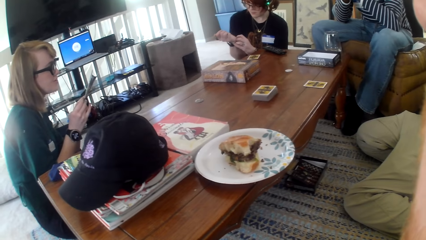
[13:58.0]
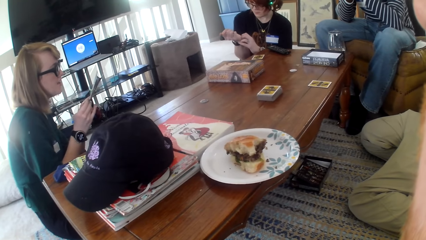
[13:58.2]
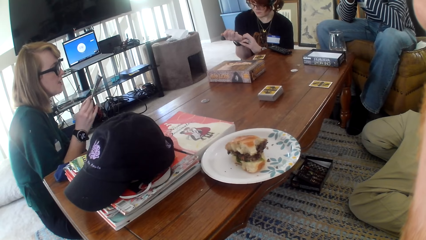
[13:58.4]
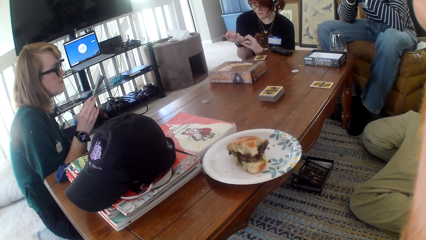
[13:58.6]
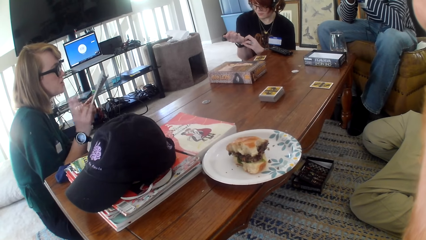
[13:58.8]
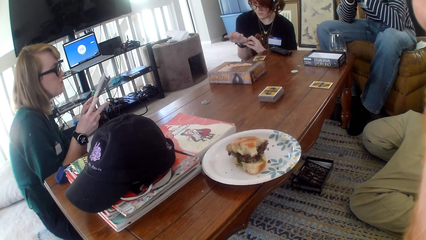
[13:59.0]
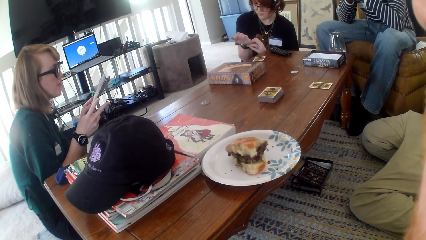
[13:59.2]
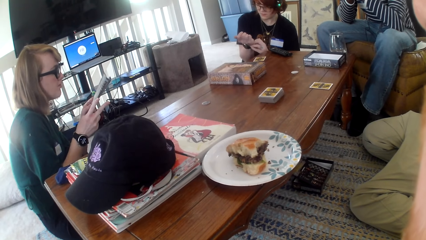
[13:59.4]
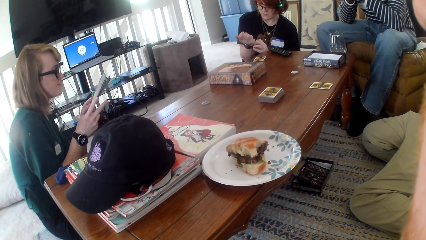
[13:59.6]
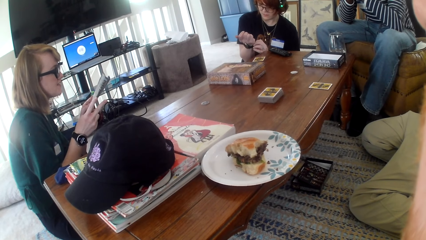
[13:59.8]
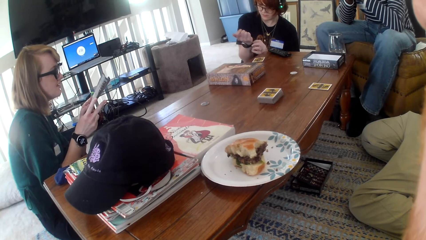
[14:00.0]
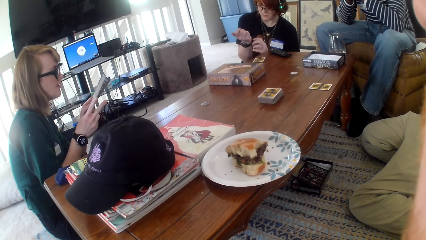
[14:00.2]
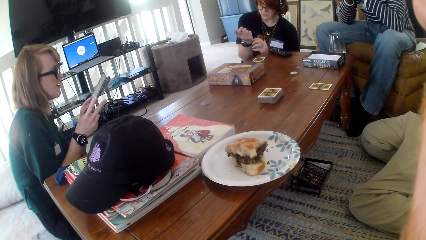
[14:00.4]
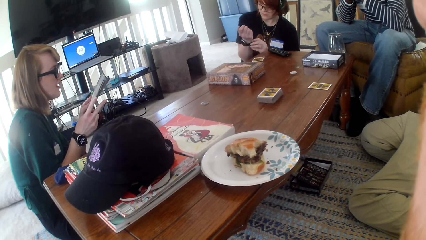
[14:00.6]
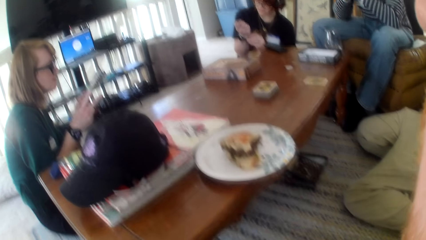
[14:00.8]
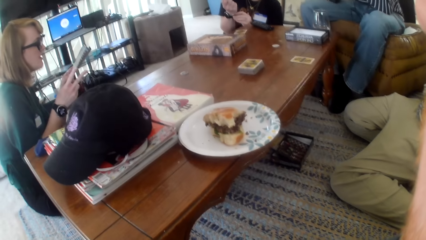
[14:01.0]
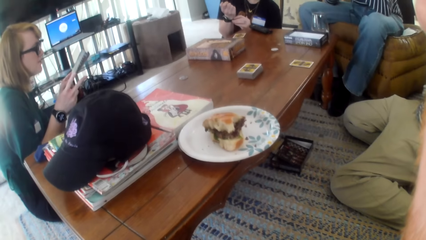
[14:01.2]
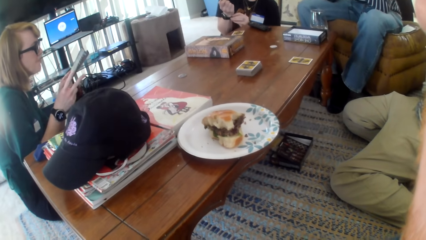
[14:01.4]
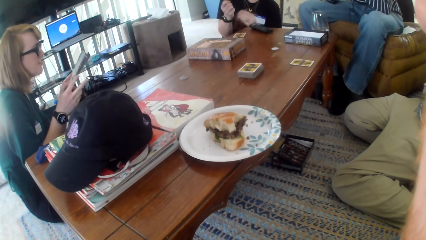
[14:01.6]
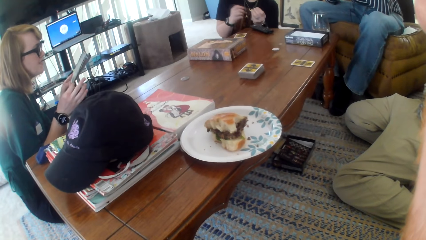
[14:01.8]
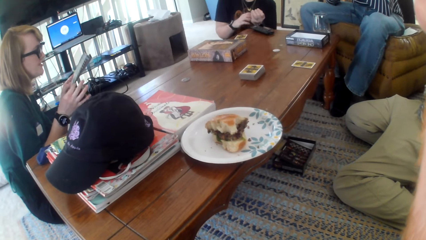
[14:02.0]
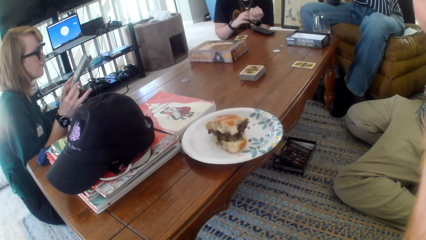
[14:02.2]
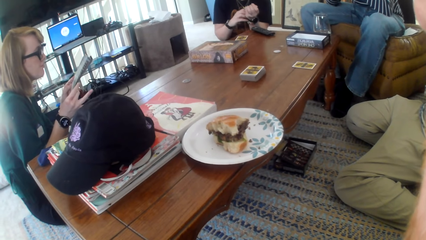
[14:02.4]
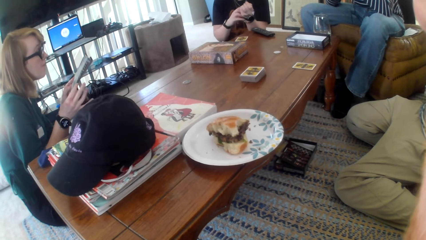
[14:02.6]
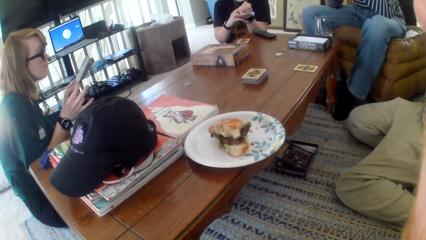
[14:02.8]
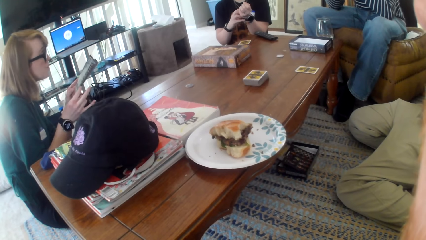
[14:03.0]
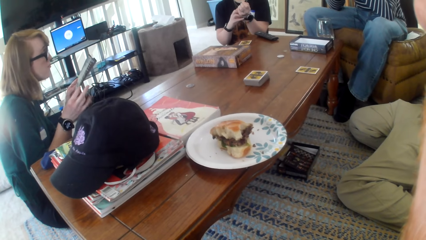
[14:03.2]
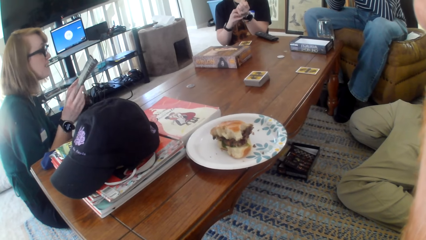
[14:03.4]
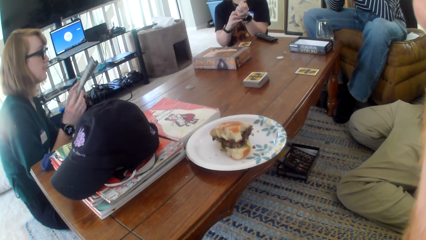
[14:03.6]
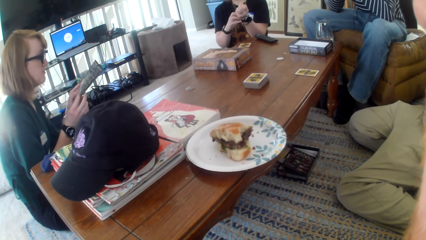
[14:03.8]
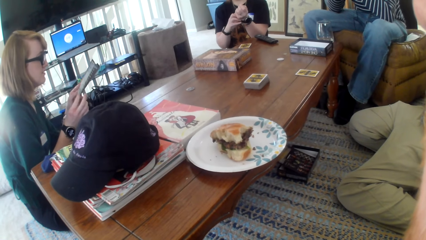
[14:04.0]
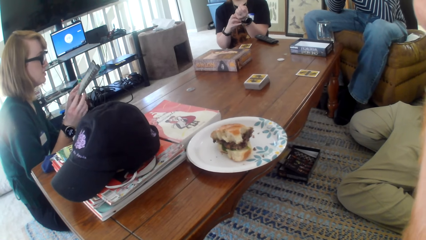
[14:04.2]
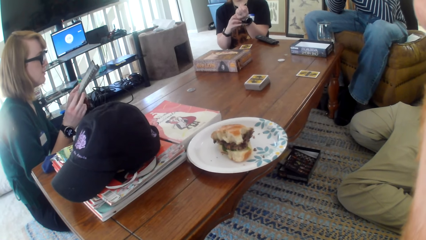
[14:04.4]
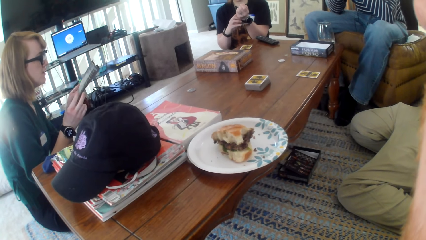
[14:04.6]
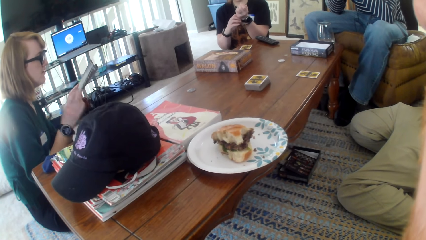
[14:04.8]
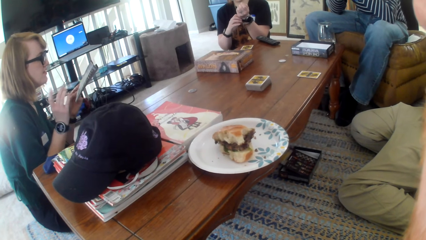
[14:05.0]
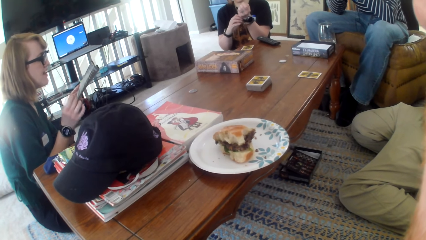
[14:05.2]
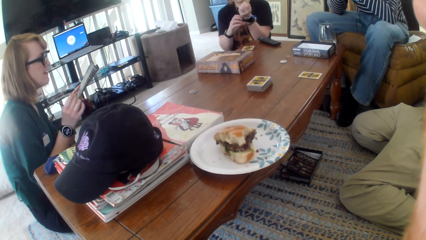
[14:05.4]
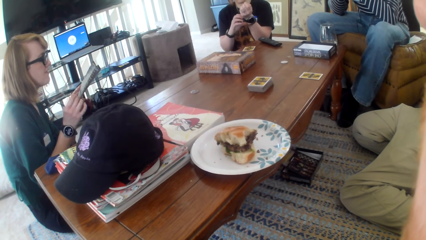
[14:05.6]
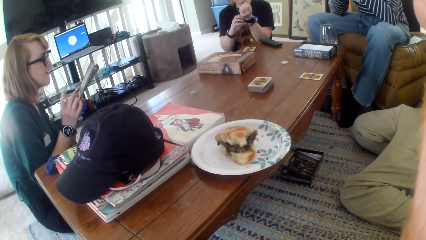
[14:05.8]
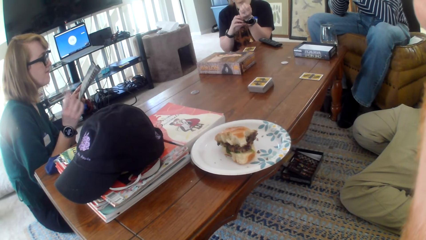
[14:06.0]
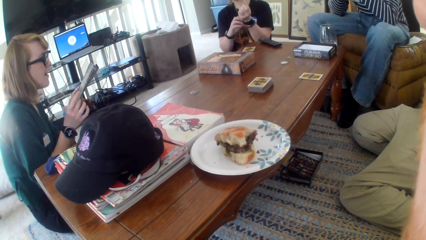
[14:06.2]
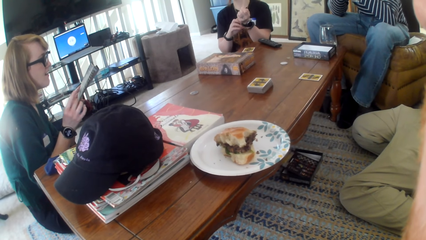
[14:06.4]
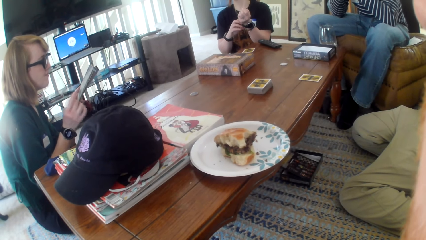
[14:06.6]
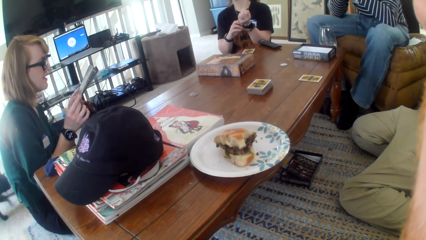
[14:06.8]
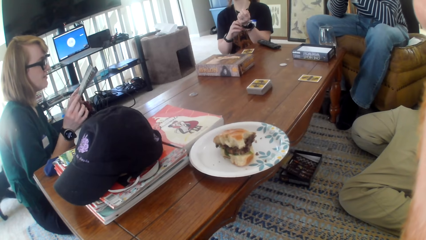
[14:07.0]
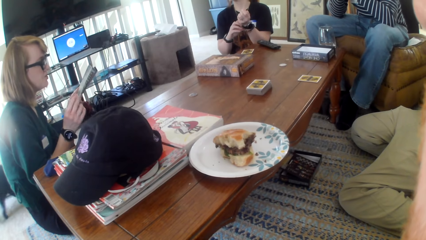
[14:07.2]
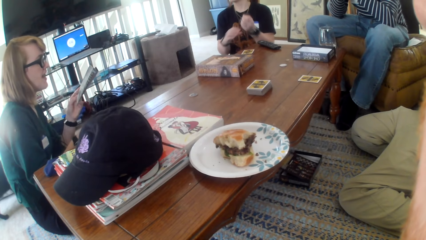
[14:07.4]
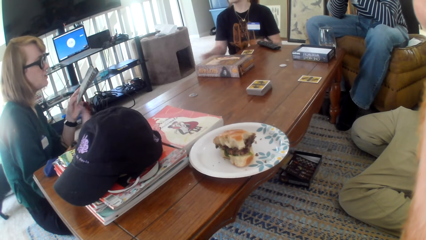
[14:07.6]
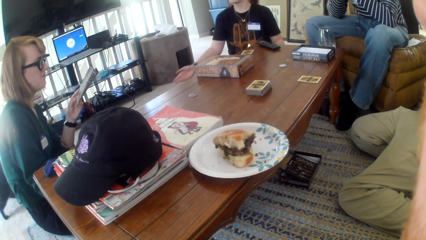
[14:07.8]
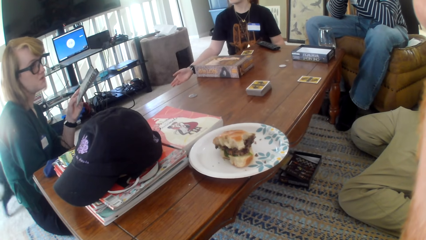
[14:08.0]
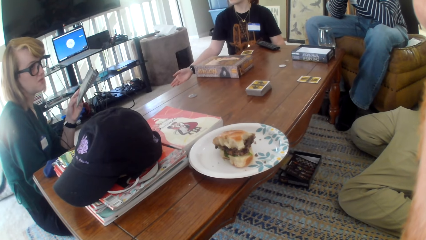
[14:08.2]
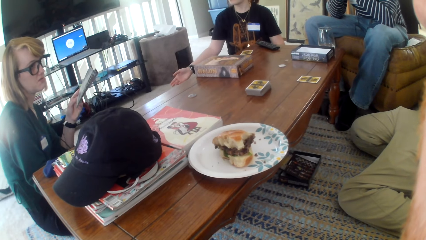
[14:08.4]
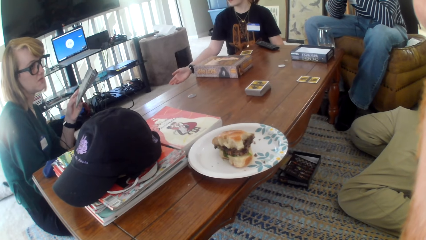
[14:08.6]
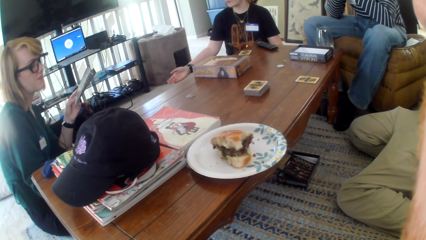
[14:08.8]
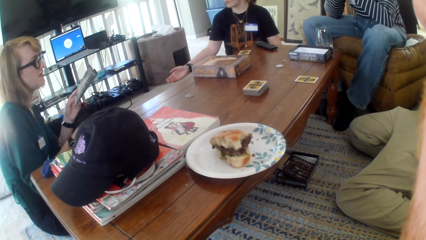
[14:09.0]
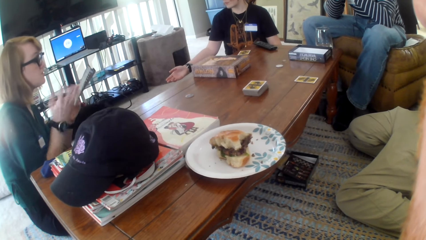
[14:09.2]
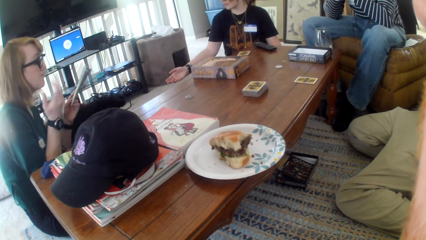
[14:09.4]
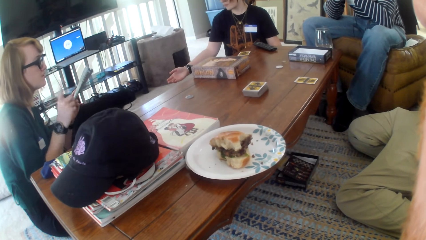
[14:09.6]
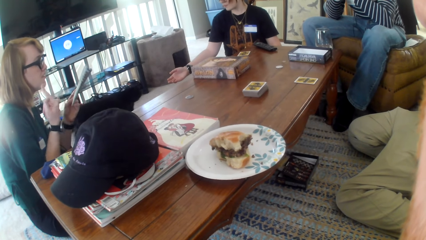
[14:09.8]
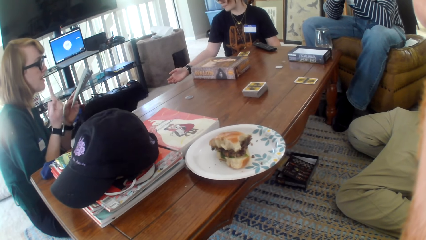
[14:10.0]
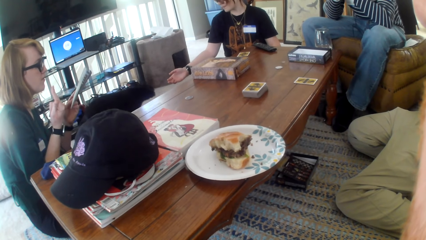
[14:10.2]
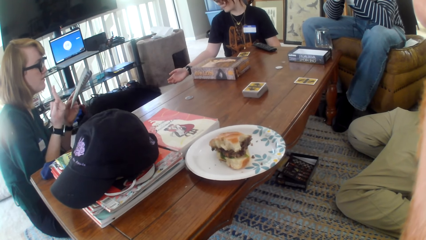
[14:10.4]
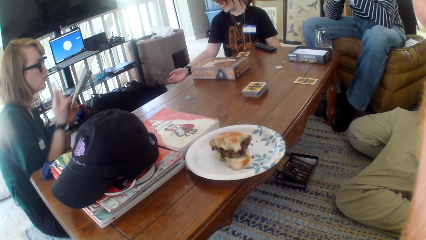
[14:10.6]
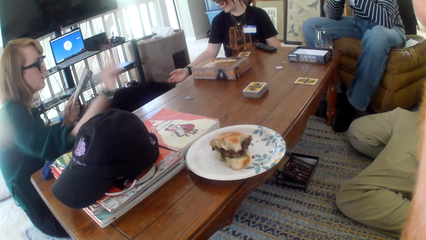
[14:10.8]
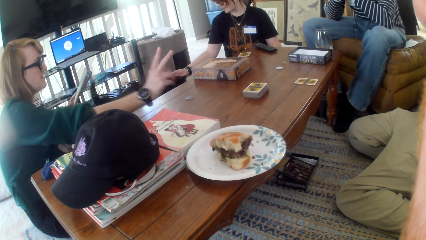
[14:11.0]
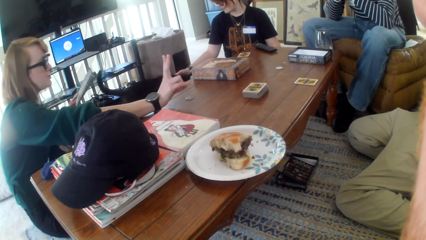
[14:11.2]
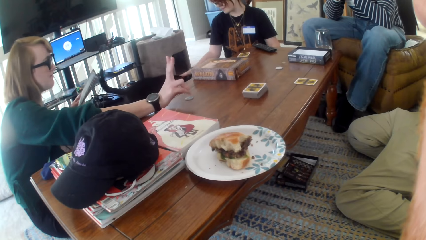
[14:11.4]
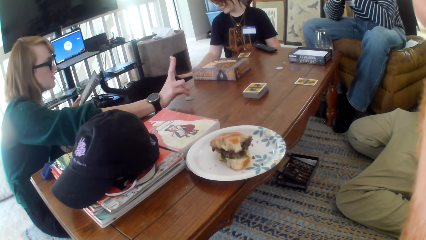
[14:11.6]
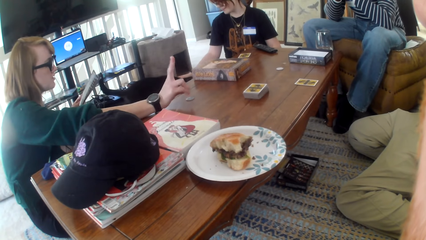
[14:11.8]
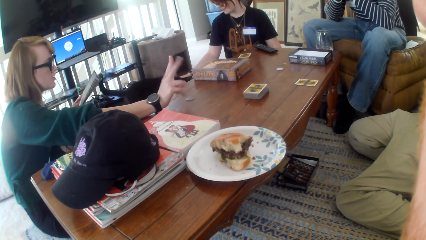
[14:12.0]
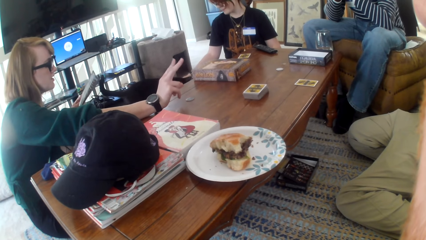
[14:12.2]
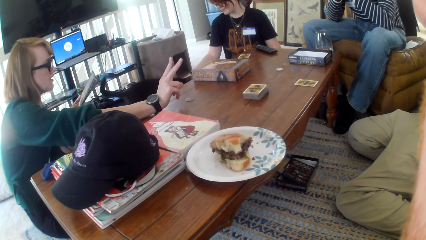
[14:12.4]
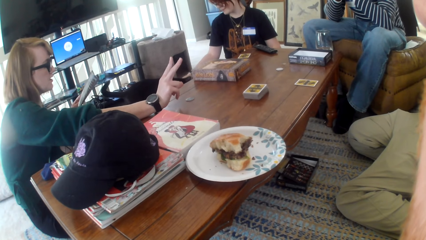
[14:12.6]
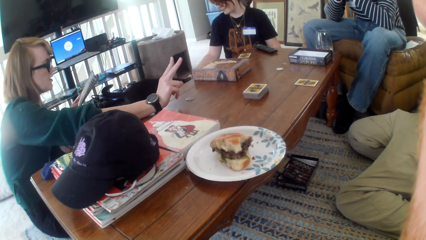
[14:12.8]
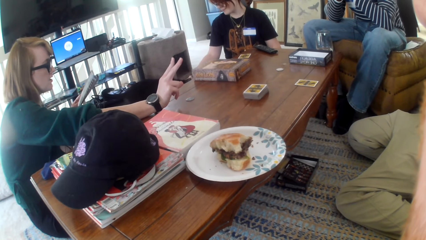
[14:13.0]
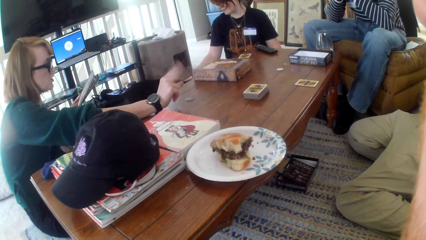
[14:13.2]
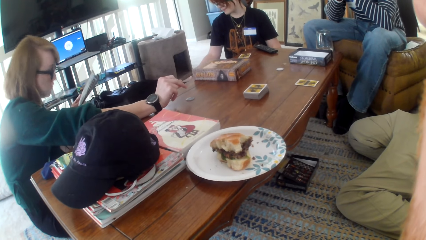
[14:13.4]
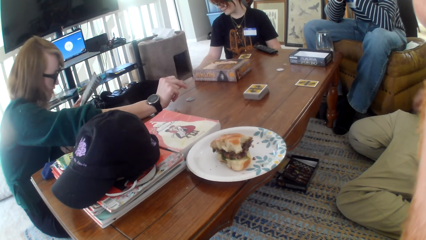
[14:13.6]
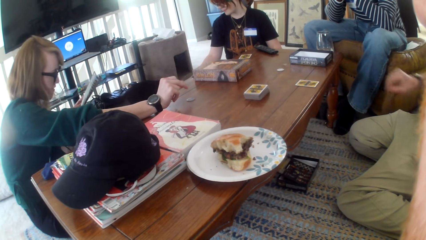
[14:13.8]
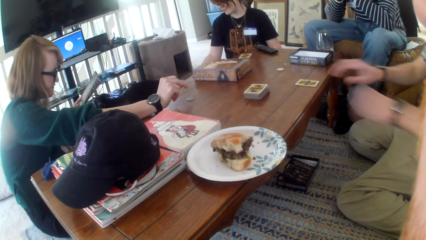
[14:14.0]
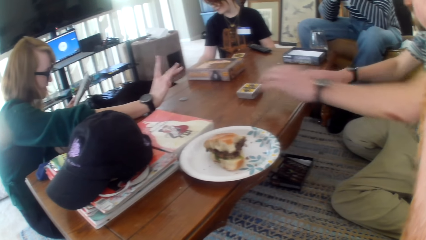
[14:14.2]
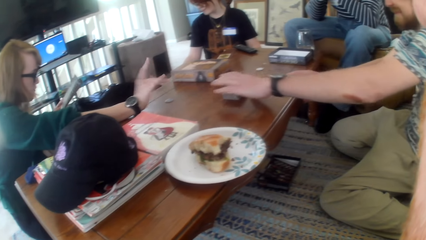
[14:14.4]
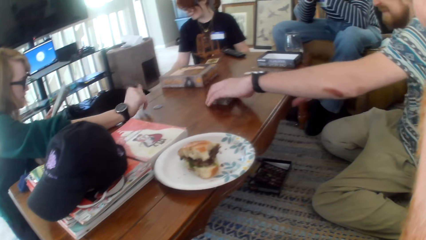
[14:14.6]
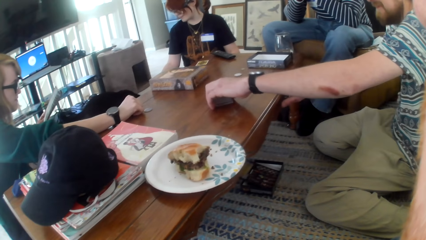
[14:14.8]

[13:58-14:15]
Someone is adjusting his wrist watch.
